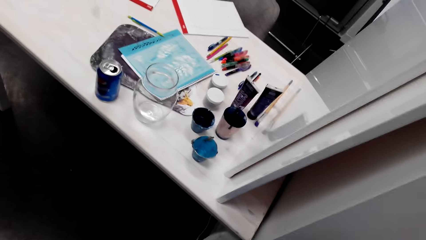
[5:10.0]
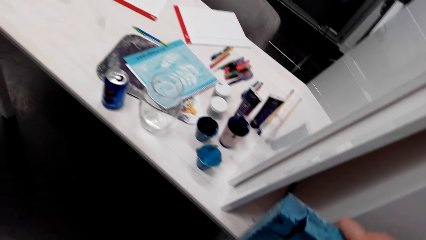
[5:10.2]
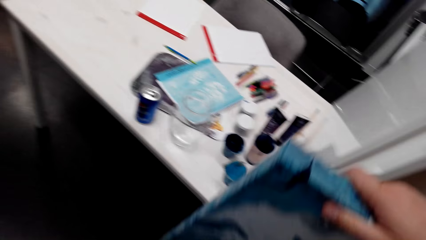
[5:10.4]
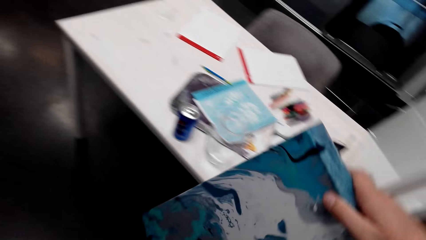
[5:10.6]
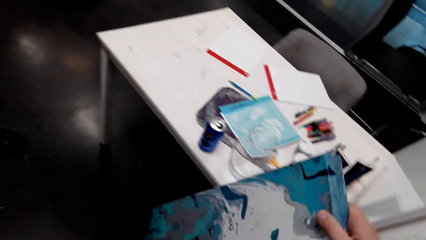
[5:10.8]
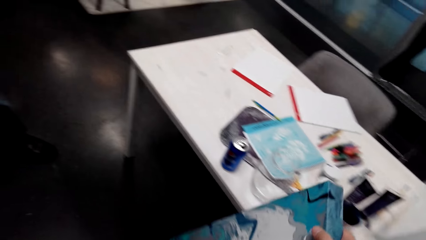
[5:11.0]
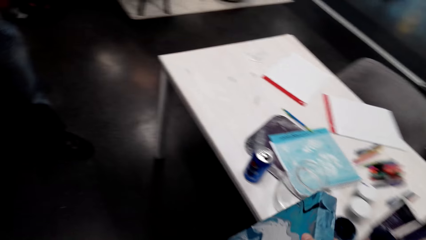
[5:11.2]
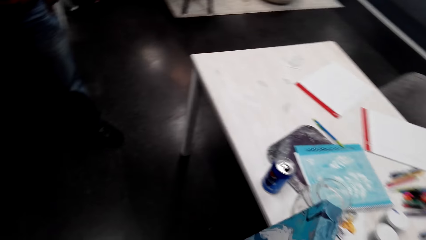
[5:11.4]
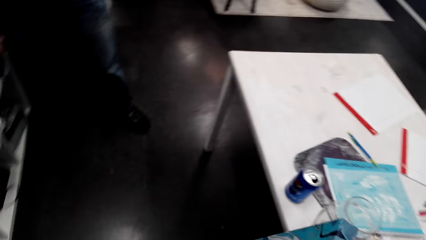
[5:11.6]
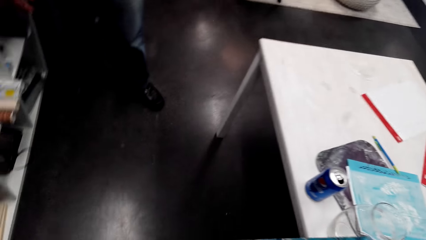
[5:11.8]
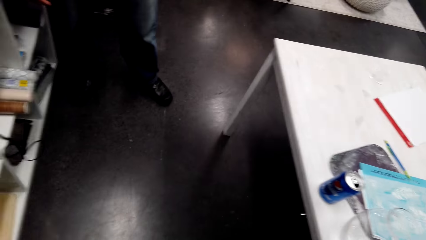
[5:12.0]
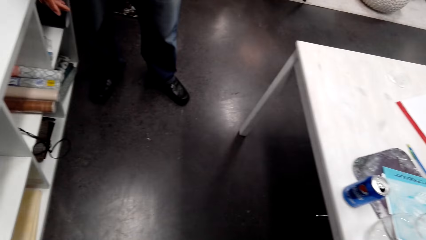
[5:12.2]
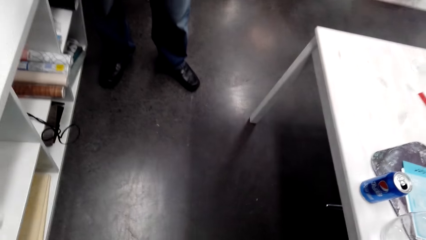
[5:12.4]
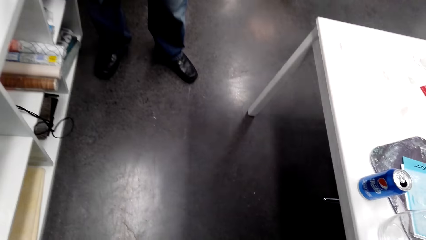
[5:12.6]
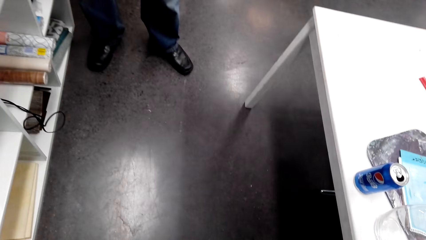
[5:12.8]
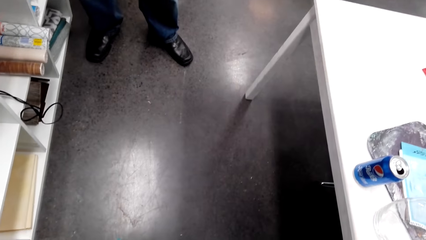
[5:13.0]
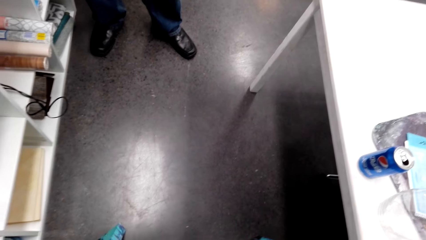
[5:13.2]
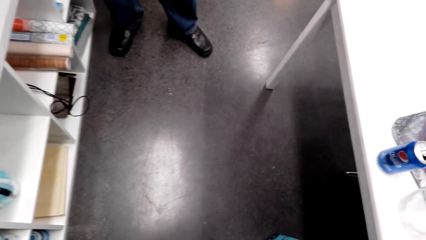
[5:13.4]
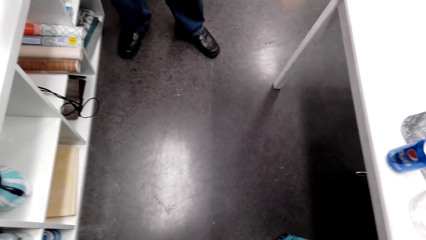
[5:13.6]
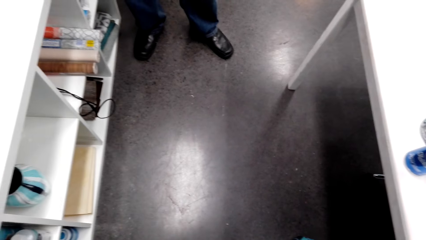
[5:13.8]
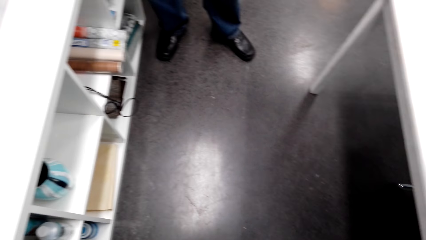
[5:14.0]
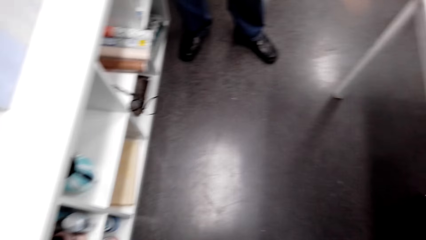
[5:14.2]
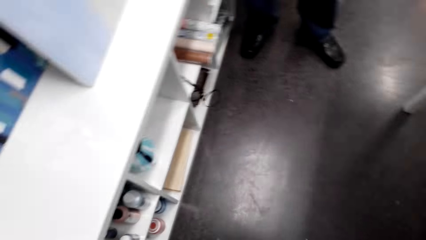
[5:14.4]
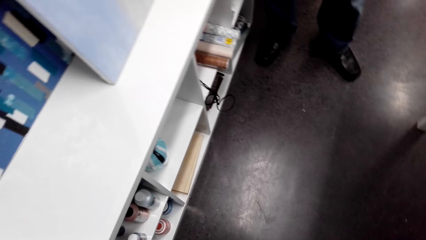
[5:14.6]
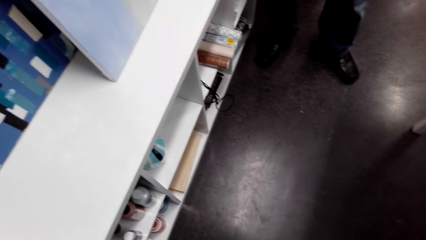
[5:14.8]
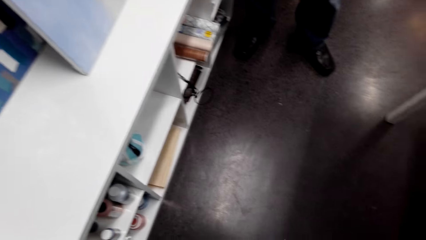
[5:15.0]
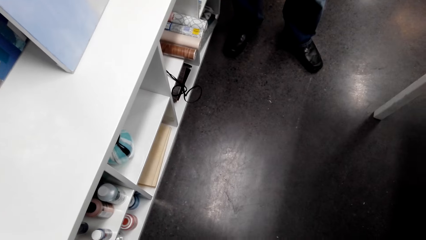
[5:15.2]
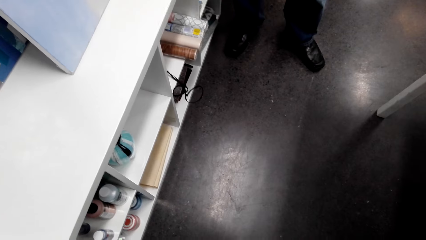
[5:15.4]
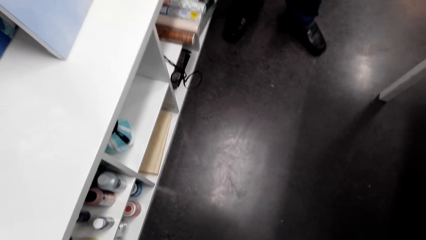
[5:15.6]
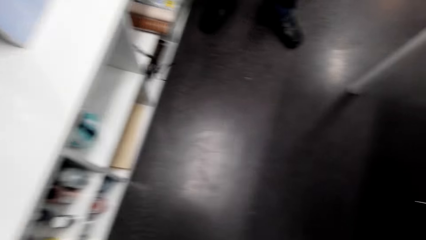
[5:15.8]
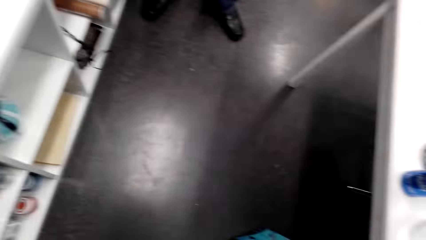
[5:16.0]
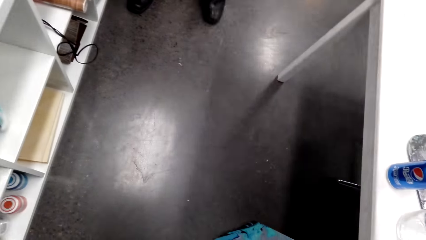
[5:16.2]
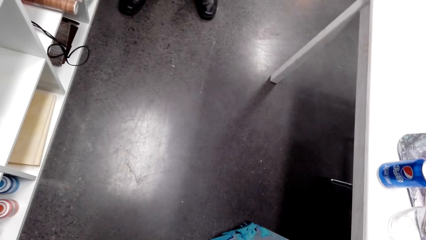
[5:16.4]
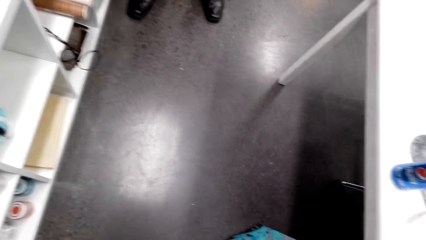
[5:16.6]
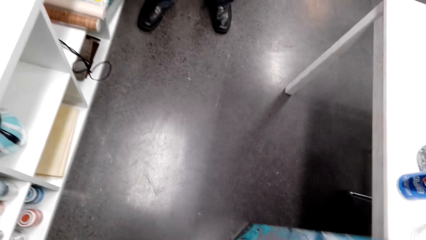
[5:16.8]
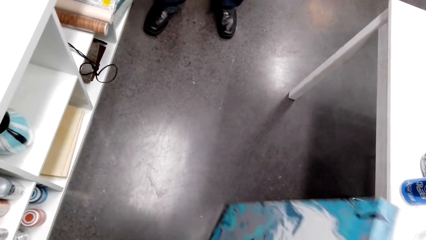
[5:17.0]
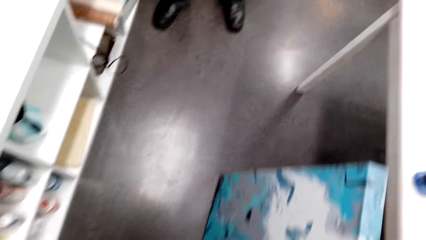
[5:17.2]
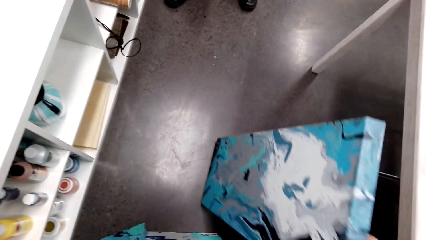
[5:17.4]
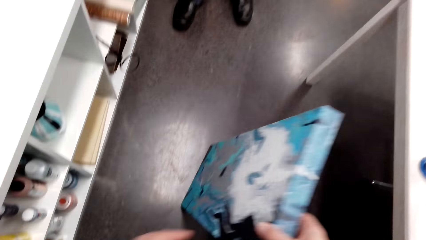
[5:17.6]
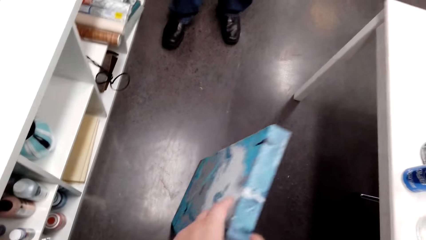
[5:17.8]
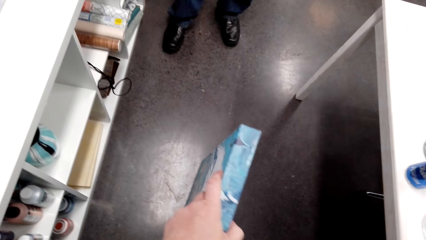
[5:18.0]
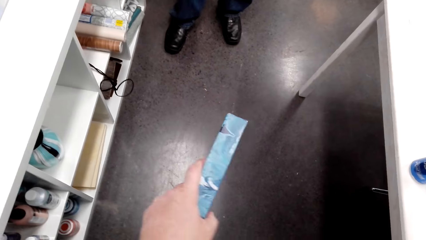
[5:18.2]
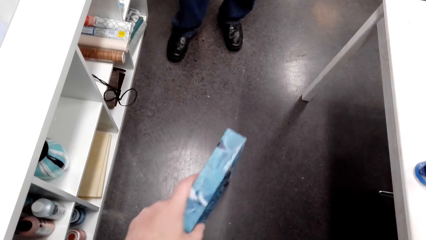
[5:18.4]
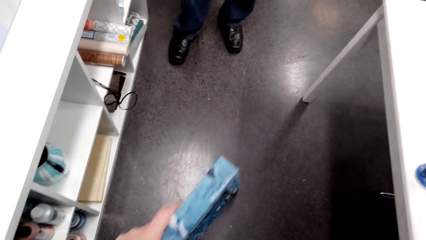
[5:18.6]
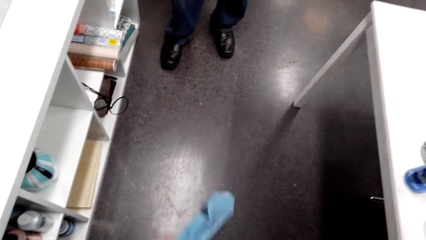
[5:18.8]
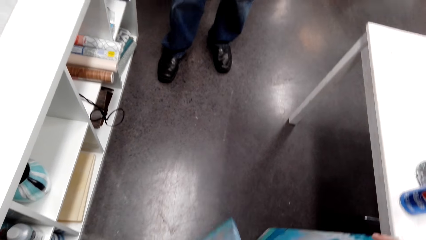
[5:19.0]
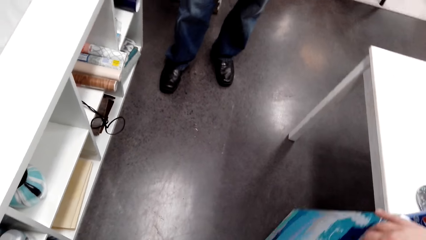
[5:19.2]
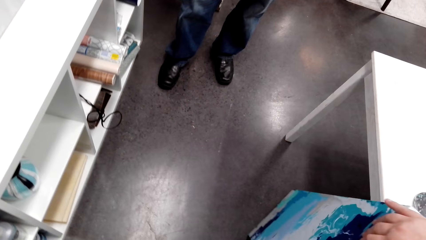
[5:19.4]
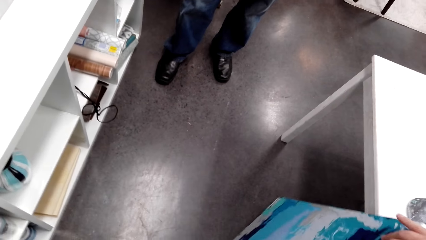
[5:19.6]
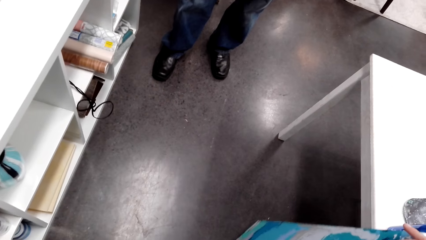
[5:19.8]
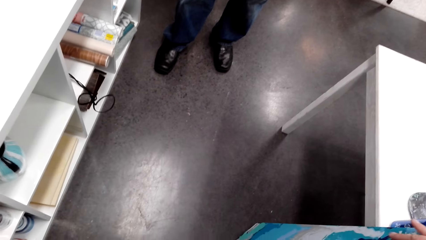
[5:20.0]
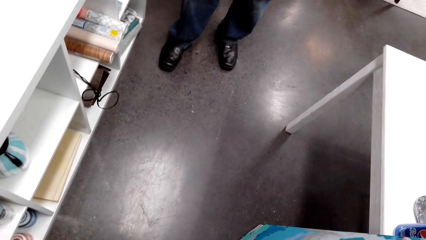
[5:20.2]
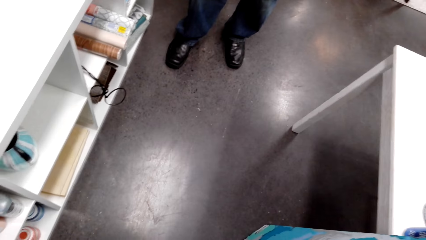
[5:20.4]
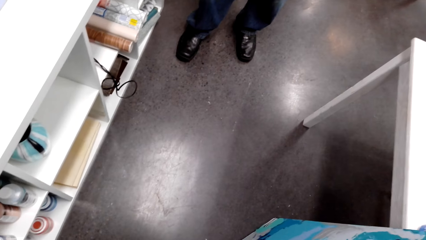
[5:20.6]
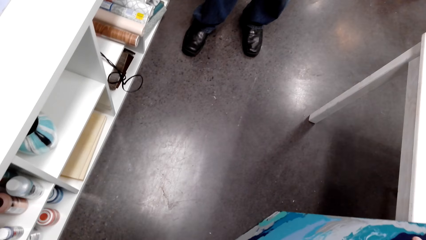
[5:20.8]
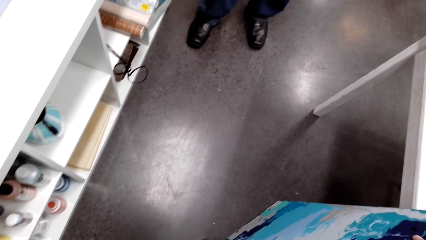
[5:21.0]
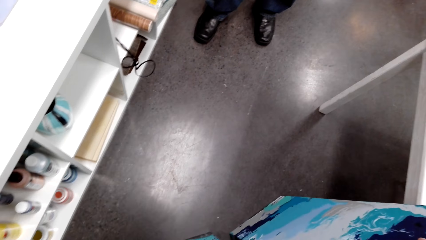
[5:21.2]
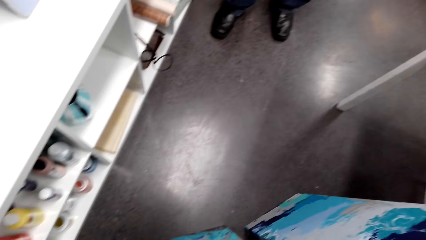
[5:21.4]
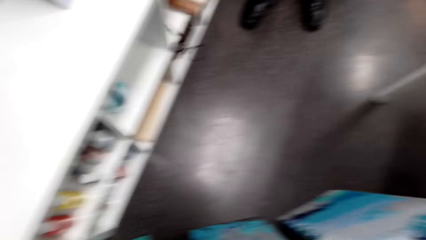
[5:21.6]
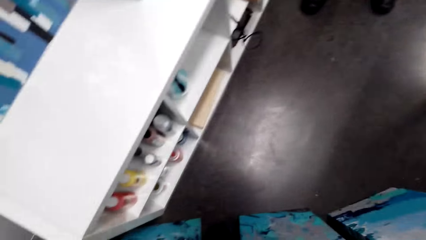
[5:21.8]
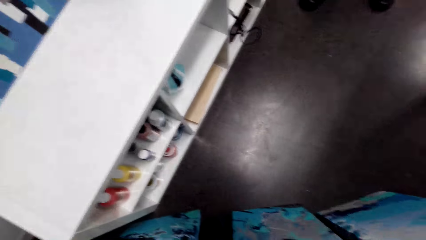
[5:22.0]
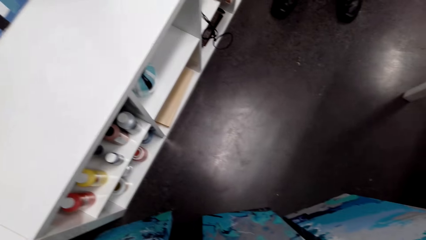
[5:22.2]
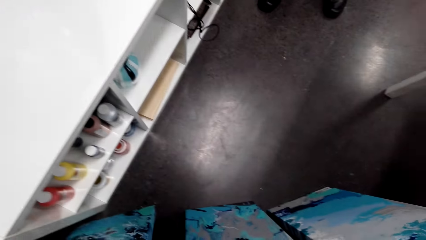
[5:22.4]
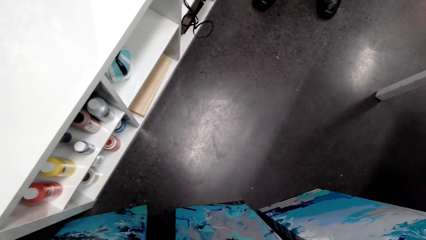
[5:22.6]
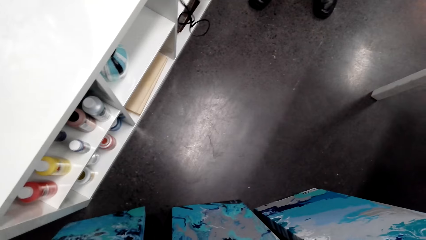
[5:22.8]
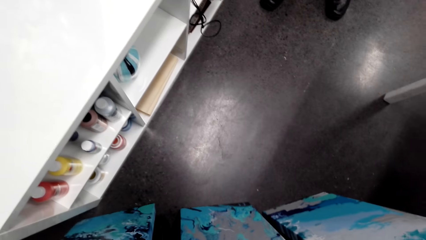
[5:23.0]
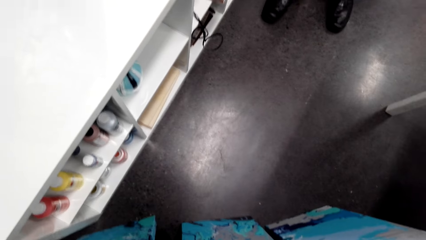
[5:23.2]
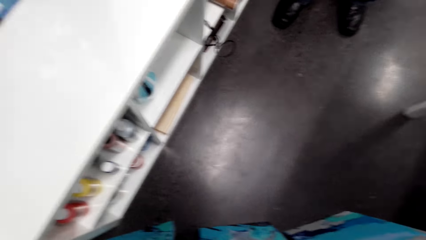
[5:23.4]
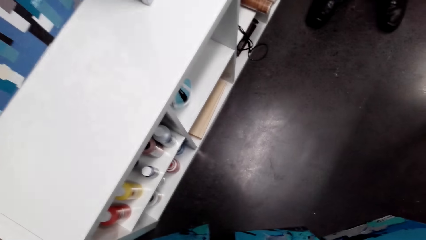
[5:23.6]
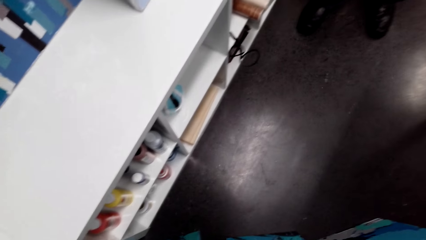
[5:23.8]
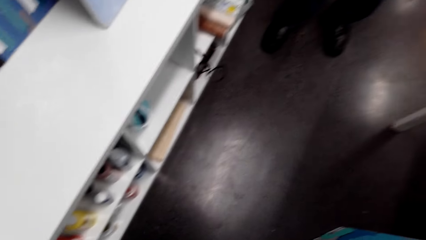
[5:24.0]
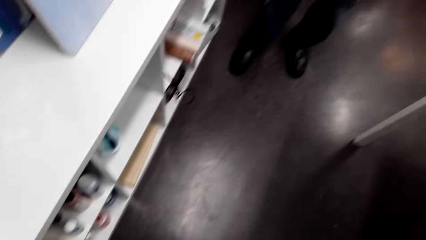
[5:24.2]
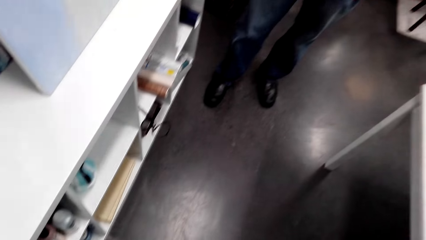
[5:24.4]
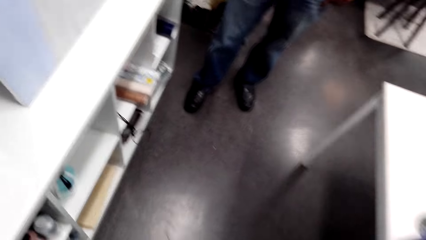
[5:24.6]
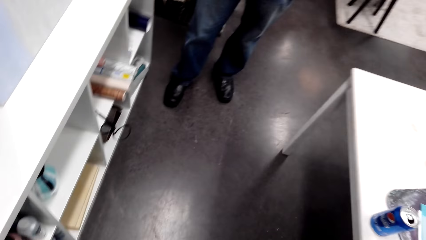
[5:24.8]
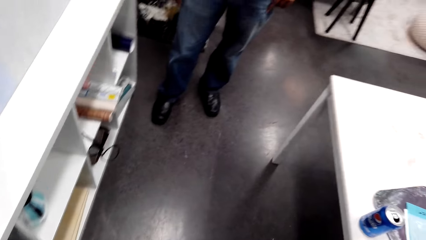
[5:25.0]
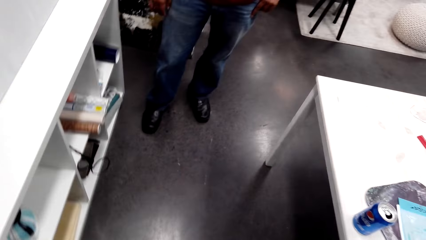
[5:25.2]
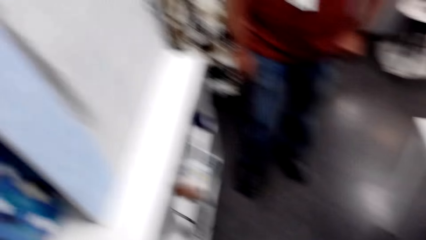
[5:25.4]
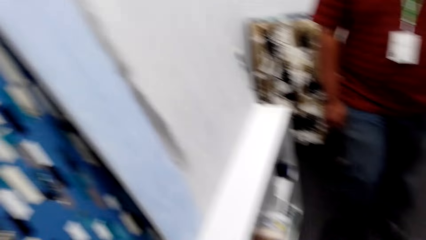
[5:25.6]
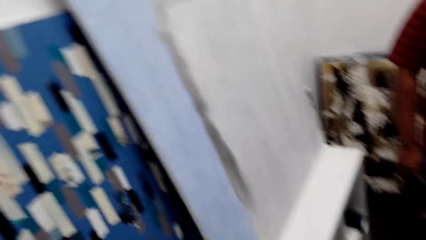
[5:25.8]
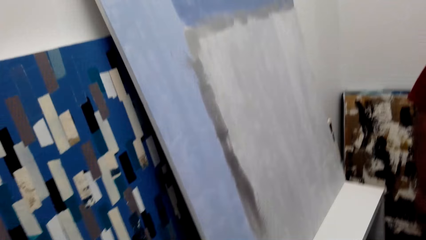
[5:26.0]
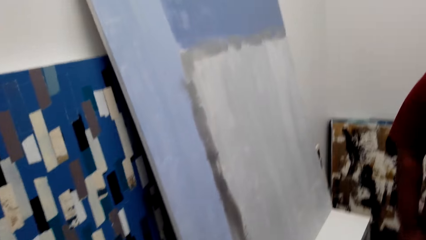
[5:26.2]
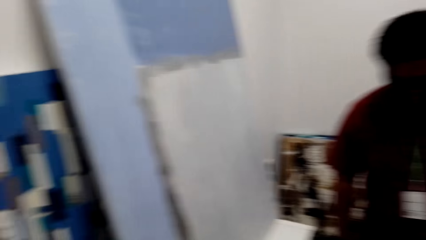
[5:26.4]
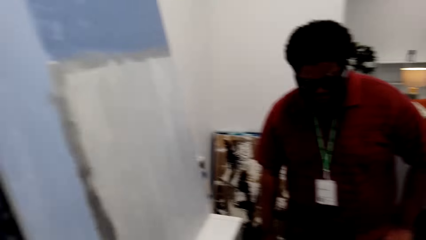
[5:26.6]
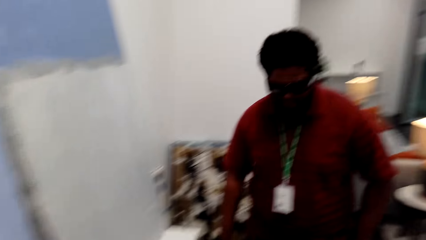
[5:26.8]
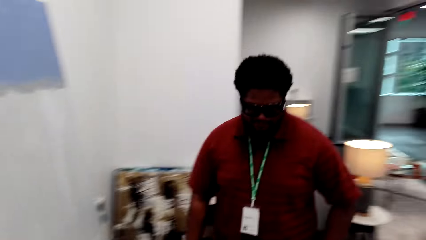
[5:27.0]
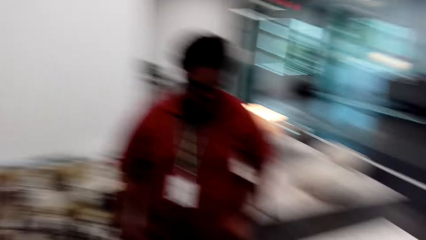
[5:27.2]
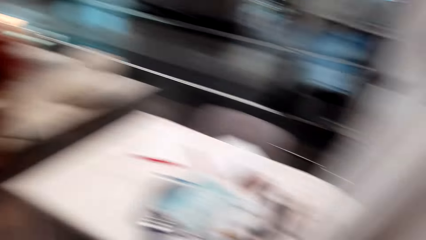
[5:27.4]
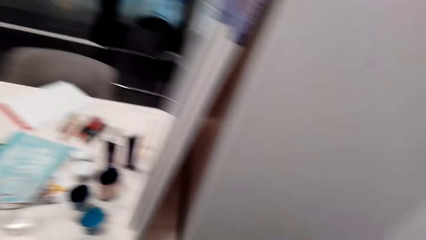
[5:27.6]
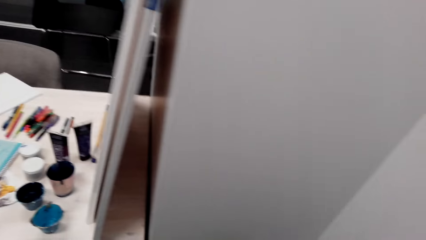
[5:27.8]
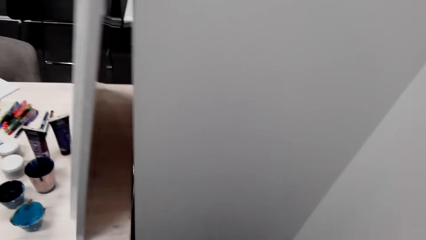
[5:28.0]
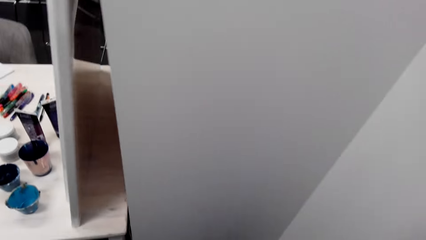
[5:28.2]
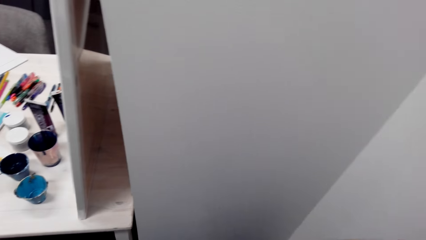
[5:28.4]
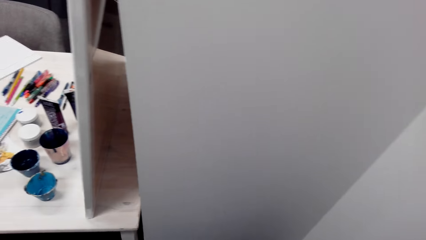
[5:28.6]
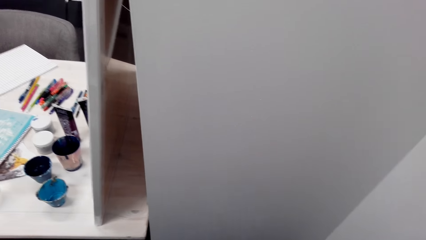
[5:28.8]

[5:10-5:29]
The camera wearer picks up a painting. They hold the painting. A man stands beside the camera wearer. The camera wearer holds the painting.
